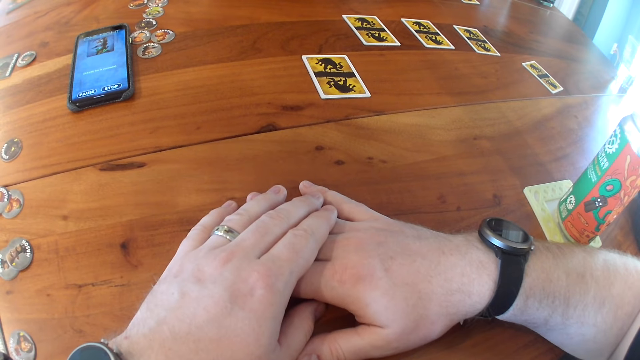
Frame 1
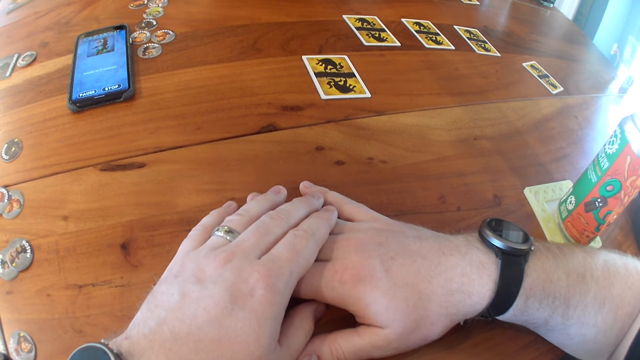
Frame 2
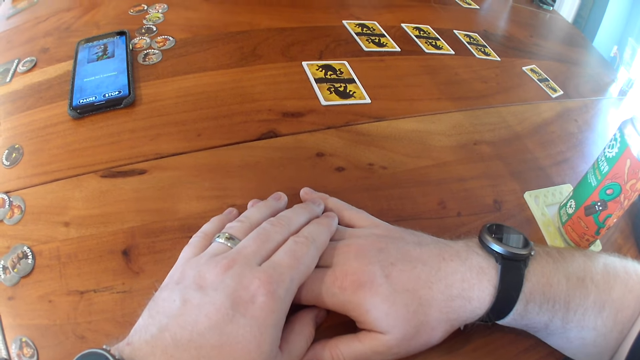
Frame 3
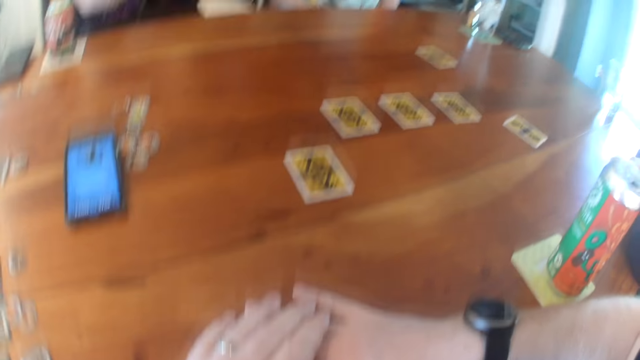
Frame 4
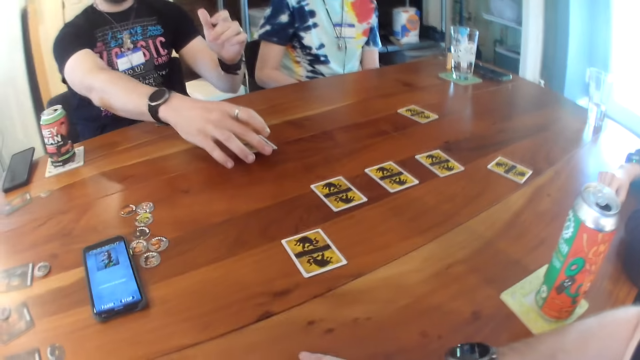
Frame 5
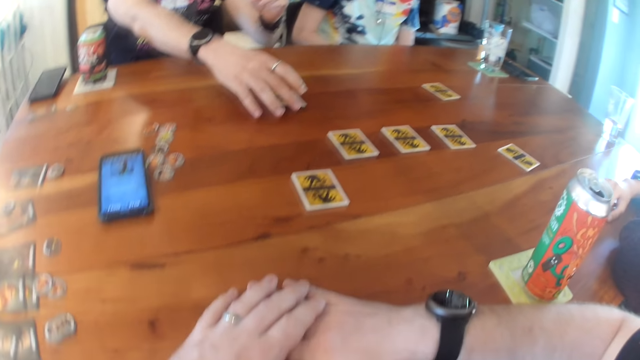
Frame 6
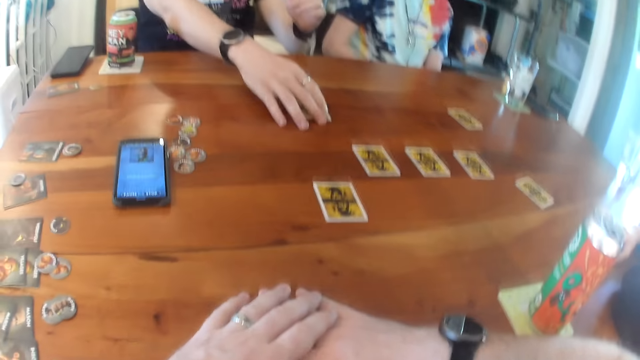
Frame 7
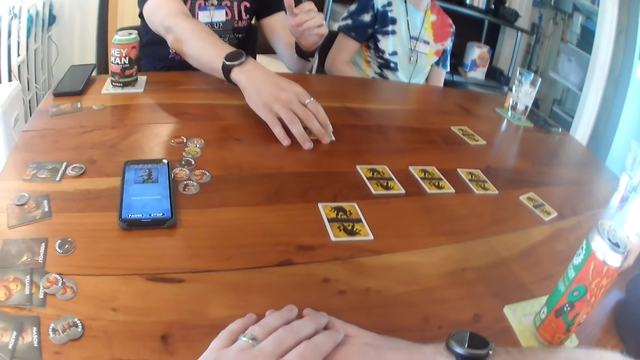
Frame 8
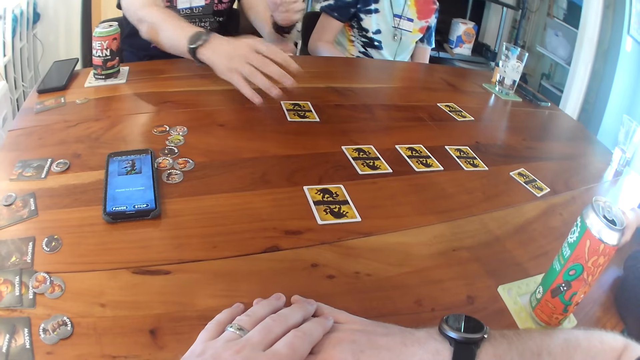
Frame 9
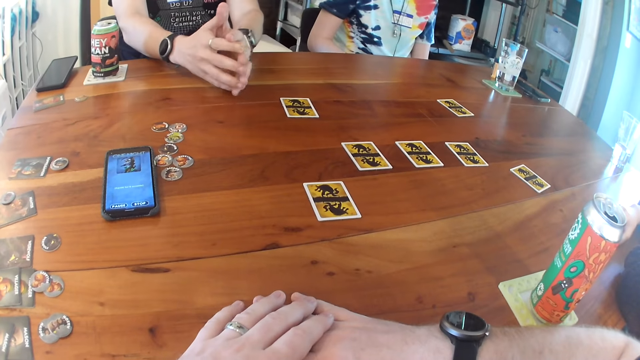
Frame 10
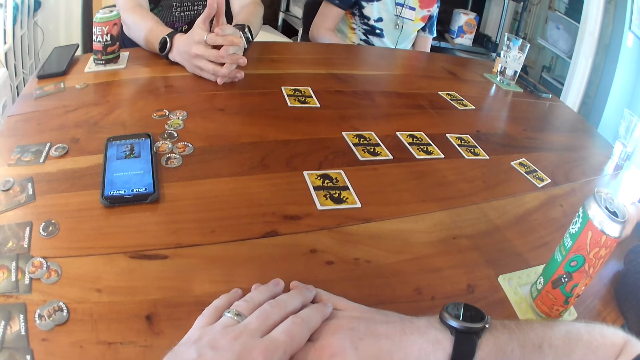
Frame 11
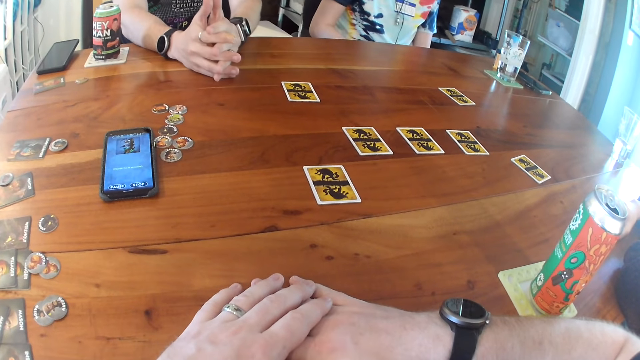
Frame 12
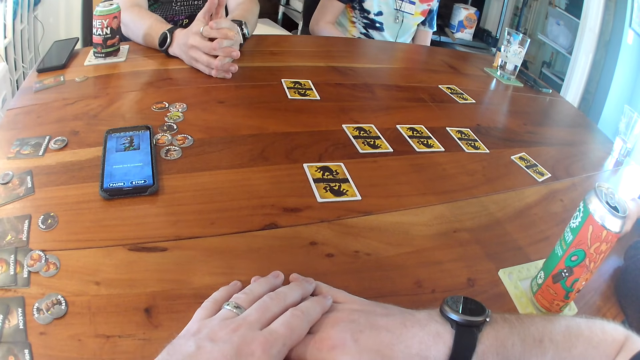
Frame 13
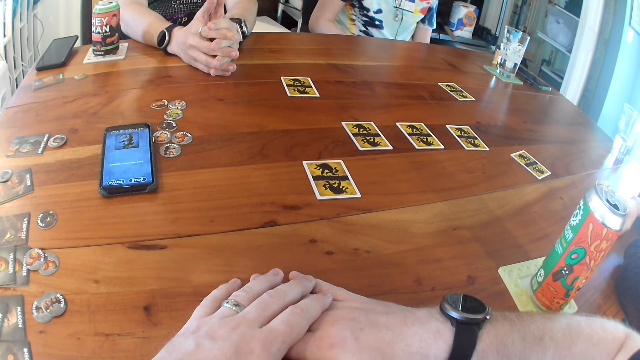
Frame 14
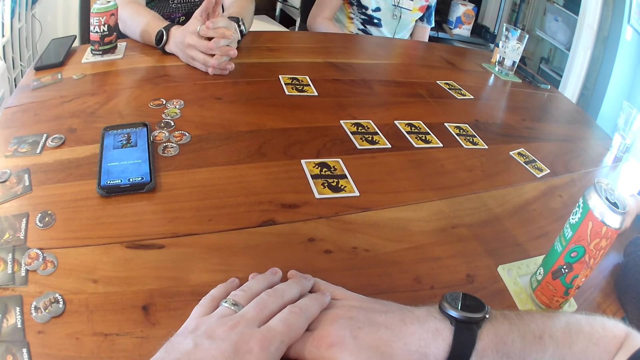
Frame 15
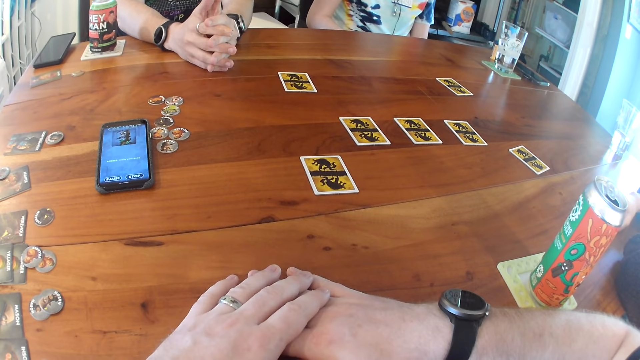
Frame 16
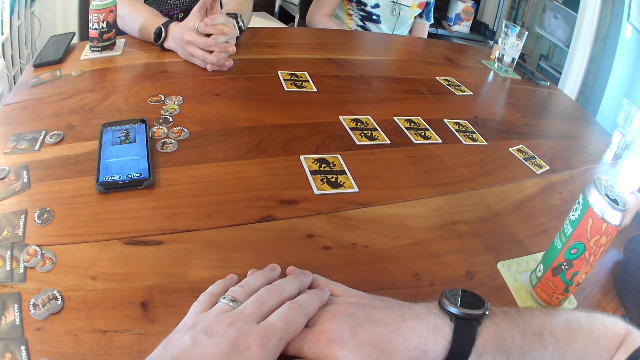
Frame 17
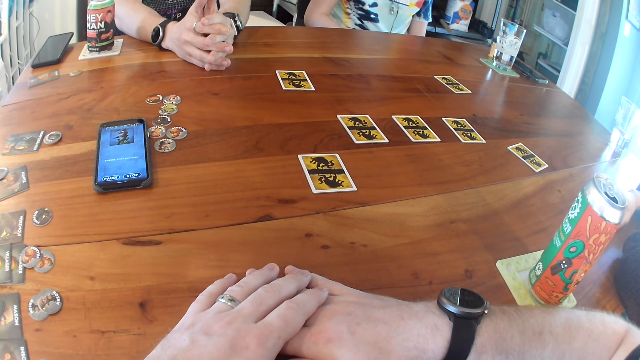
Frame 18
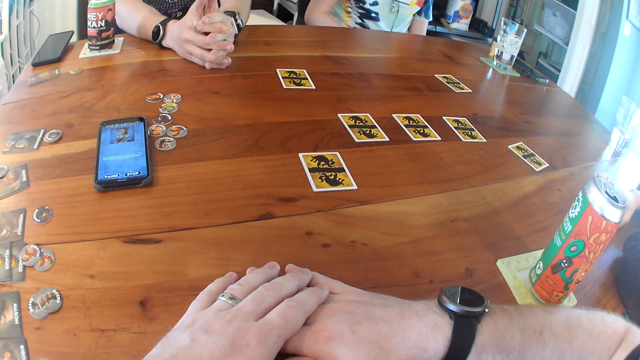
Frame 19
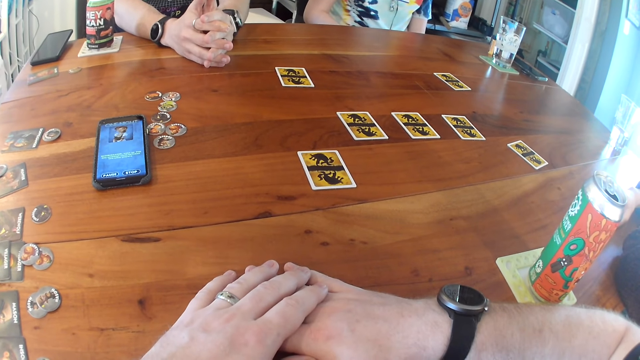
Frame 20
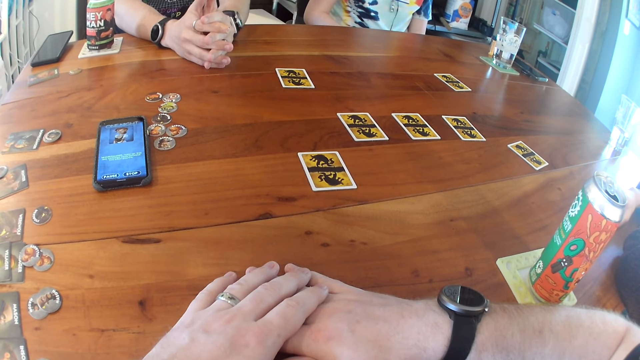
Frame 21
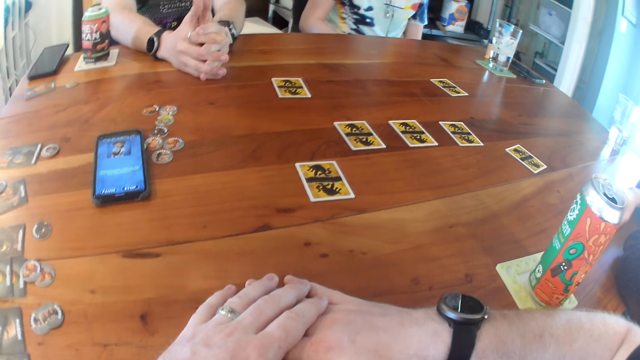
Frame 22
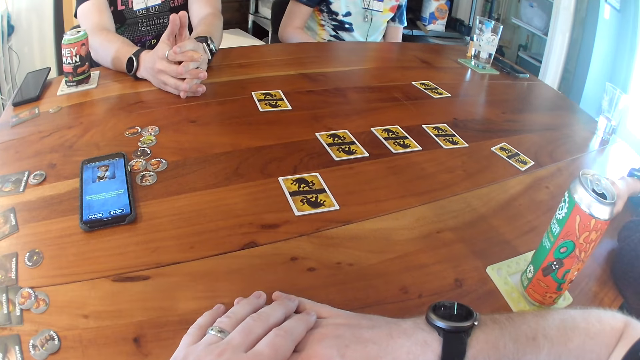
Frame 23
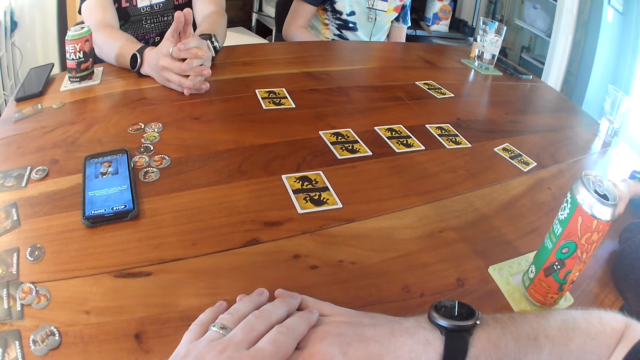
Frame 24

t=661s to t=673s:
The man holds the card with his right hand. The man places the card on the table. The man places both hands on the table.

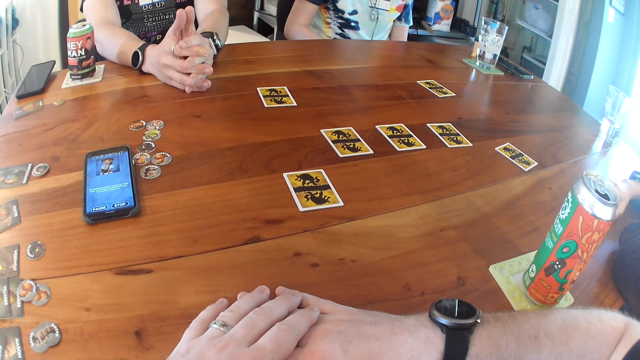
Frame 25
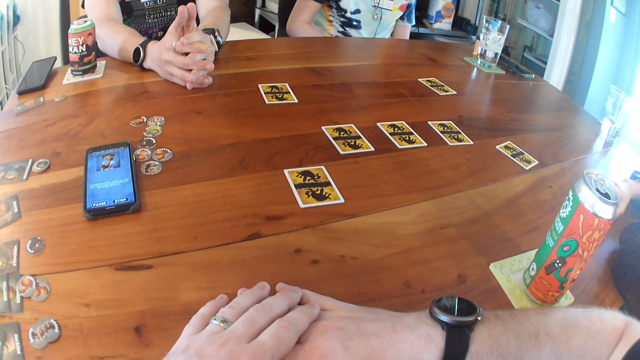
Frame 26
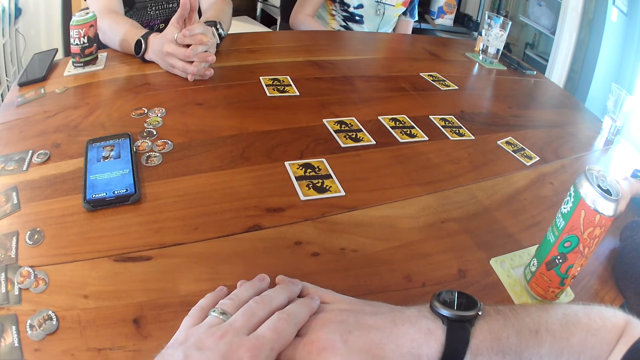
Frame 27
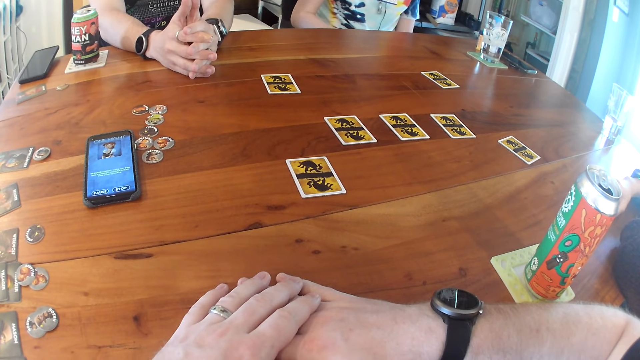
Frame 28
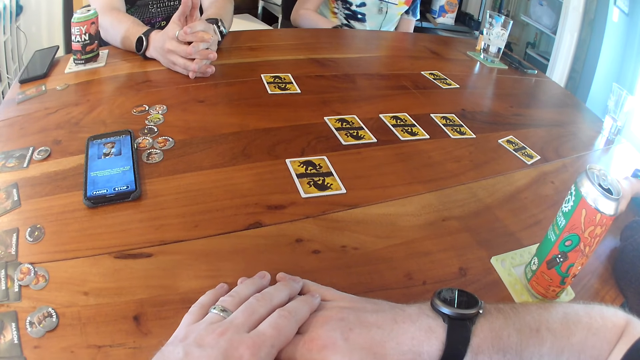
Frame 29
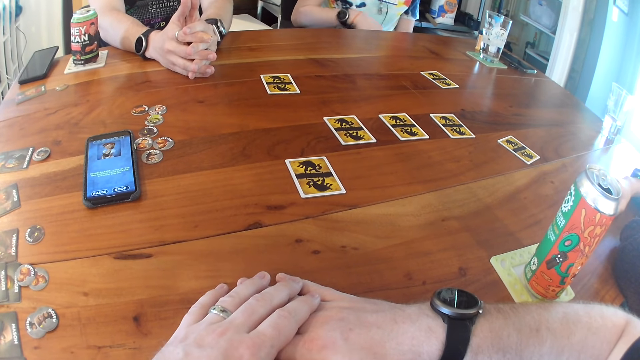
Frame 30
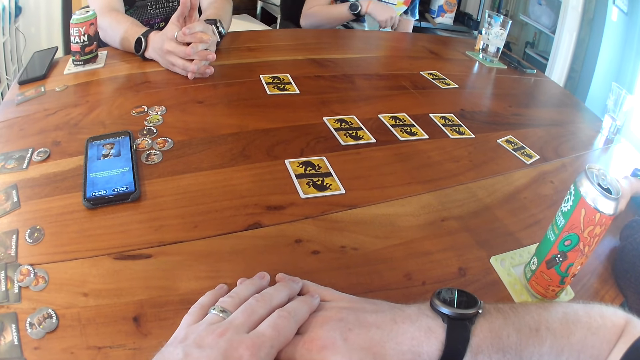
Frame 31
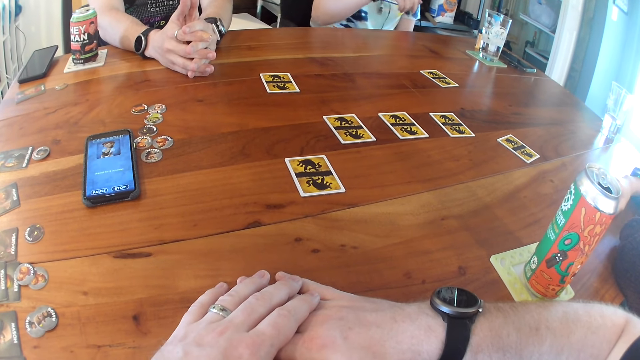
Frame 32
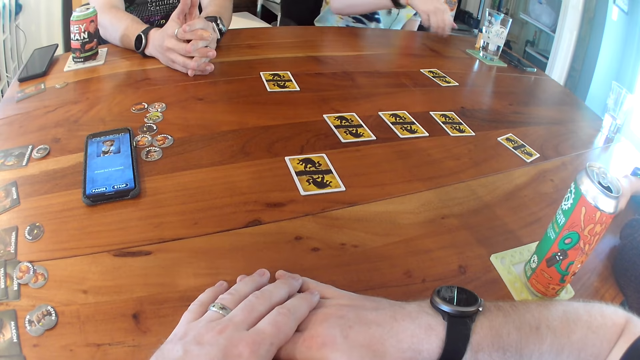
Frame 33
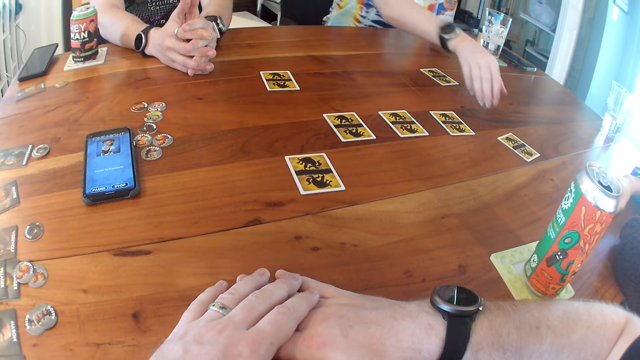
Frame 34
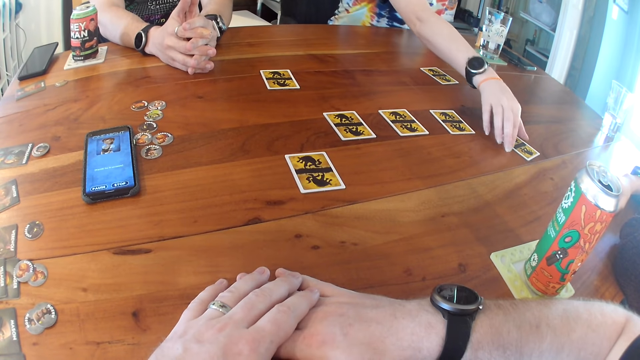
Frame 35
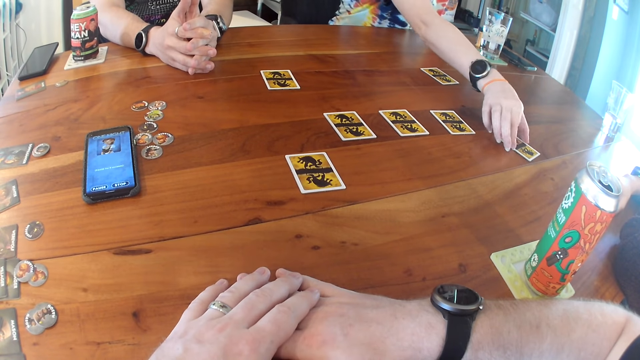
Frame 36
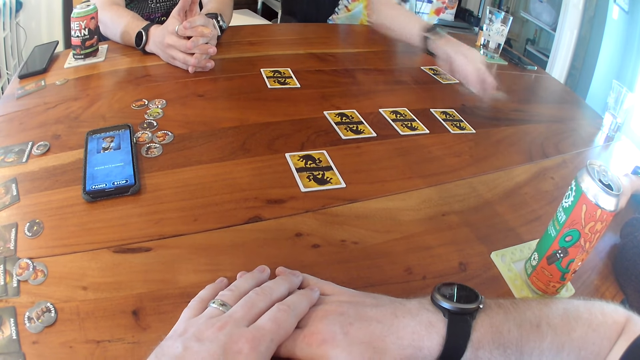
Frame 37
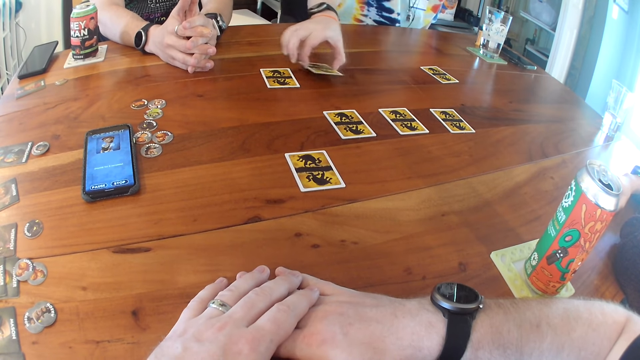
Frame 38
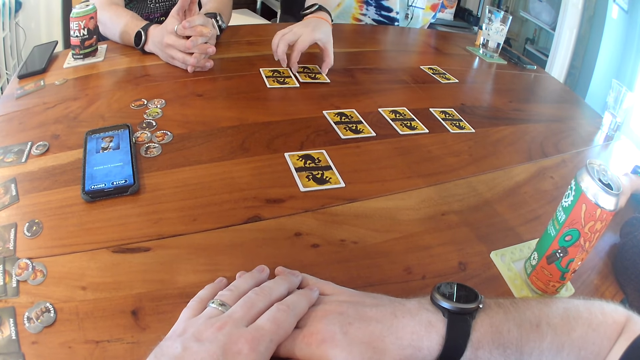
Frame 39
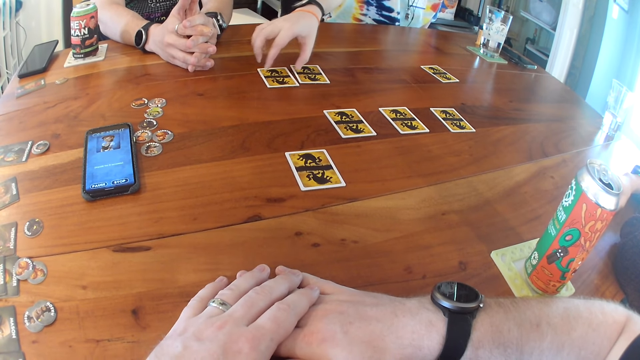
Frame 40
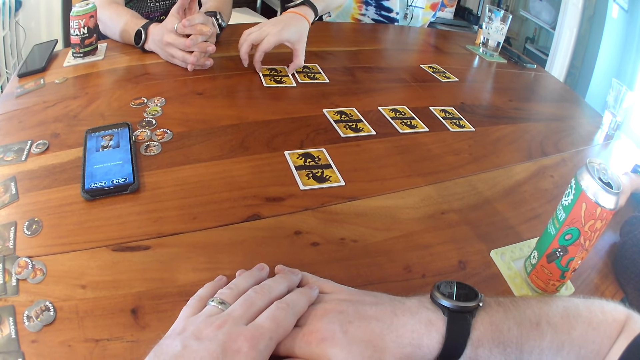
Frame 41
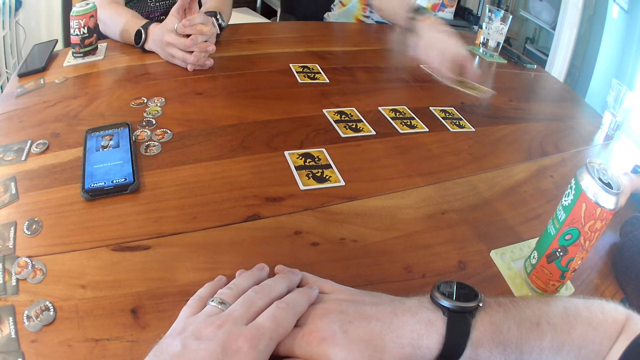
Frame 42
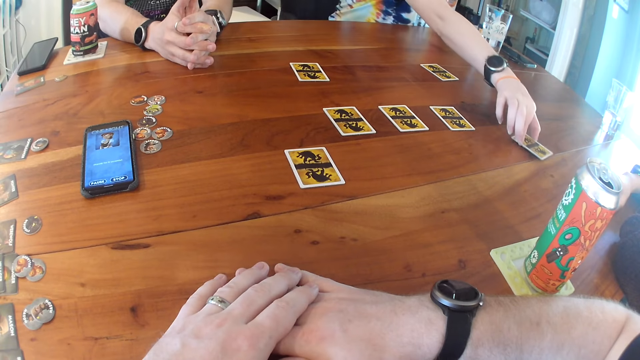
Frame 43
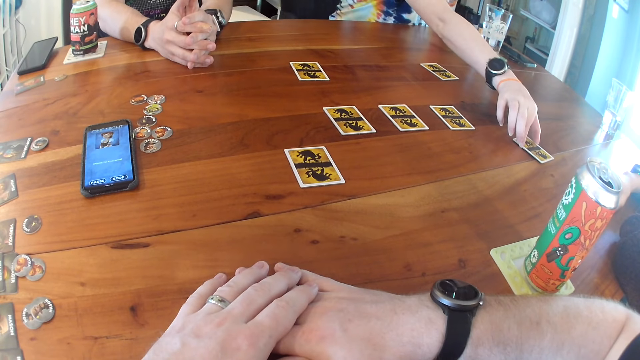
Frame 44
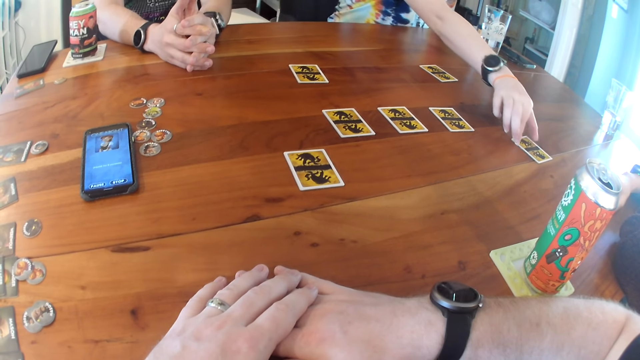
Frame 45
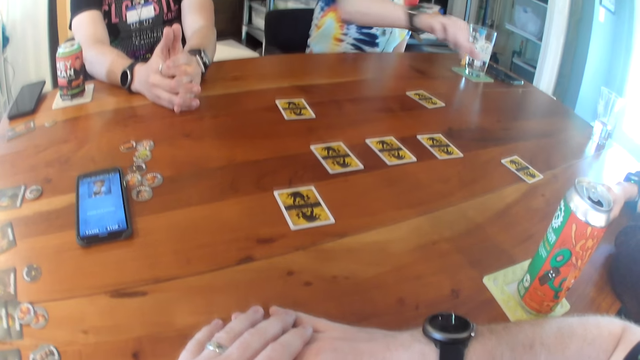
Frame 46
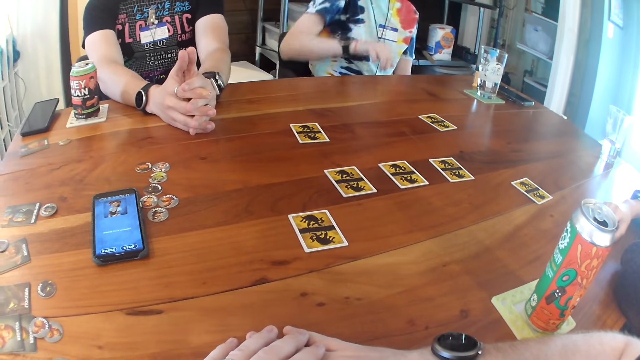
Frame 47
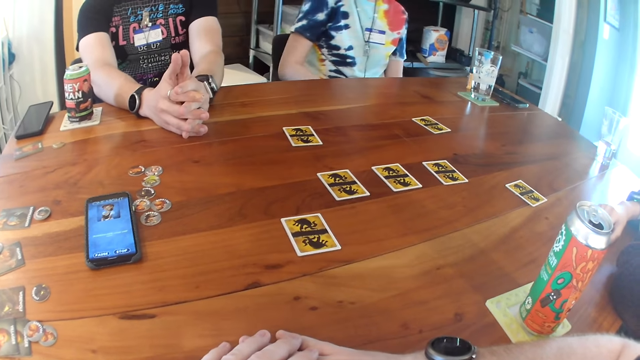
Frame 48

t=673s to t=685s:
The woman takes the card from the table with her right hand. The woman drops the card on the table. The woman takes the card from the table with her right hand. The woman drops the card in her right hand on the table.
